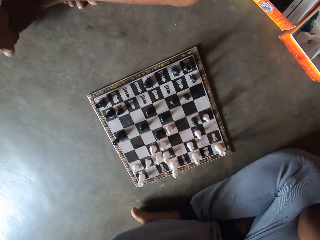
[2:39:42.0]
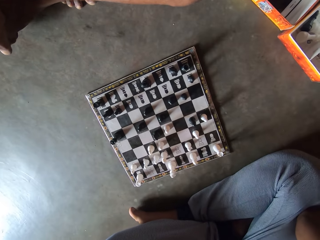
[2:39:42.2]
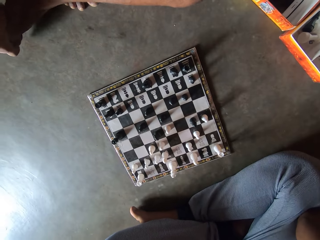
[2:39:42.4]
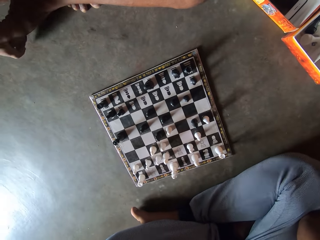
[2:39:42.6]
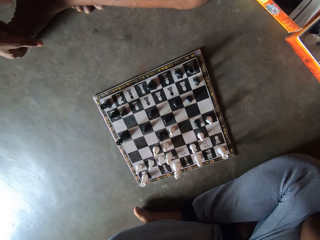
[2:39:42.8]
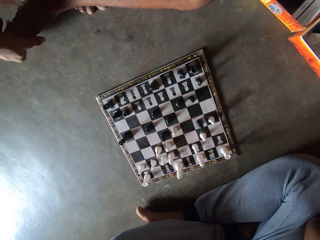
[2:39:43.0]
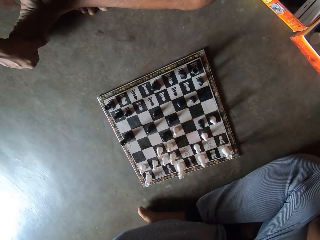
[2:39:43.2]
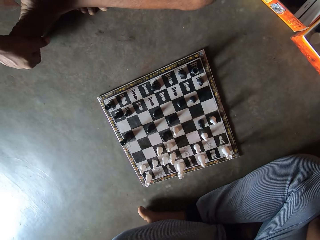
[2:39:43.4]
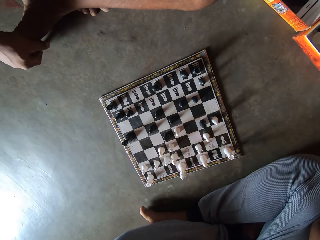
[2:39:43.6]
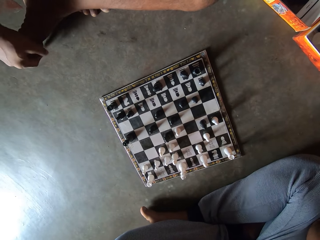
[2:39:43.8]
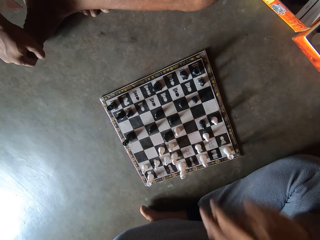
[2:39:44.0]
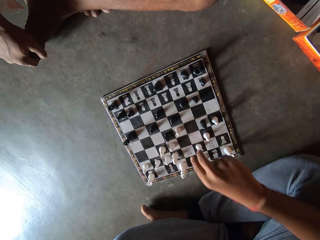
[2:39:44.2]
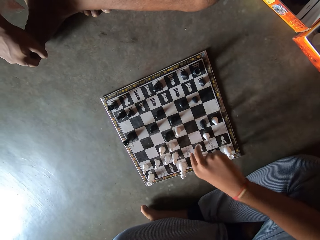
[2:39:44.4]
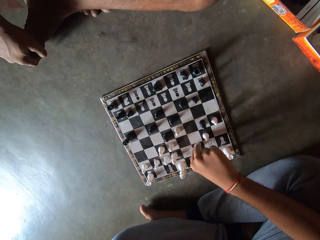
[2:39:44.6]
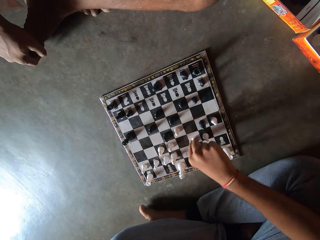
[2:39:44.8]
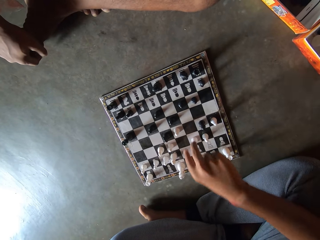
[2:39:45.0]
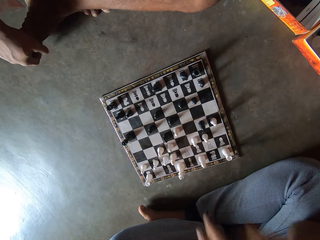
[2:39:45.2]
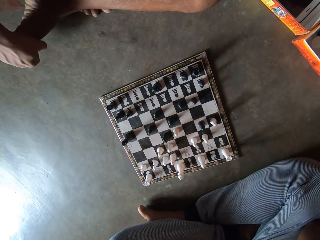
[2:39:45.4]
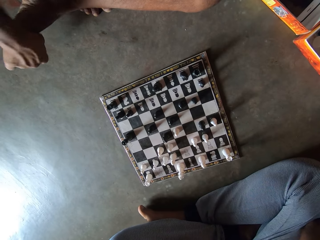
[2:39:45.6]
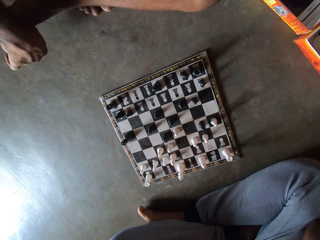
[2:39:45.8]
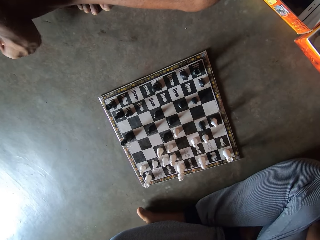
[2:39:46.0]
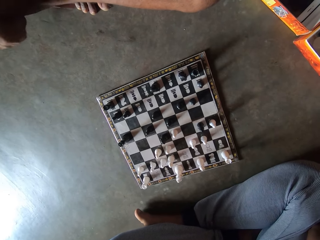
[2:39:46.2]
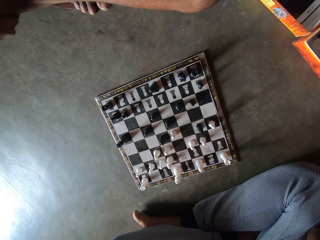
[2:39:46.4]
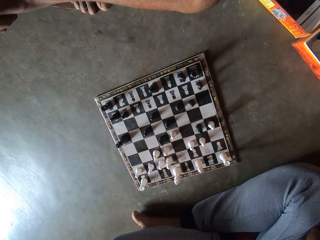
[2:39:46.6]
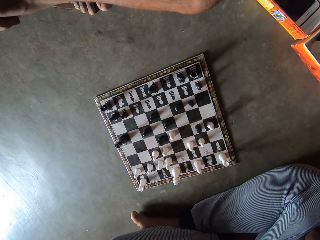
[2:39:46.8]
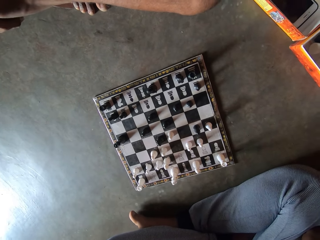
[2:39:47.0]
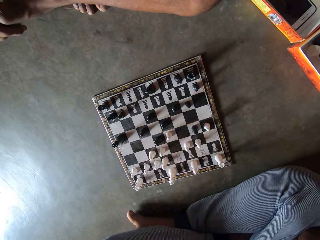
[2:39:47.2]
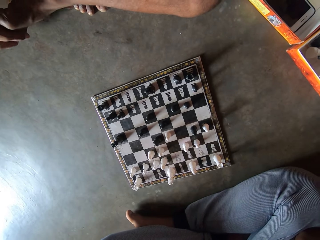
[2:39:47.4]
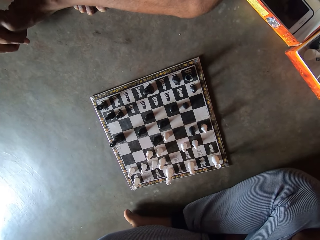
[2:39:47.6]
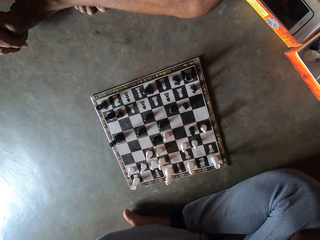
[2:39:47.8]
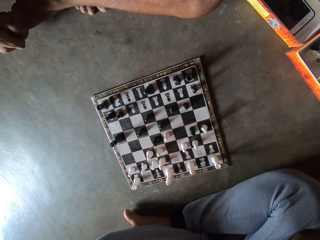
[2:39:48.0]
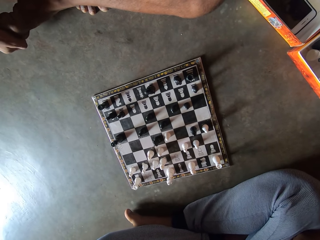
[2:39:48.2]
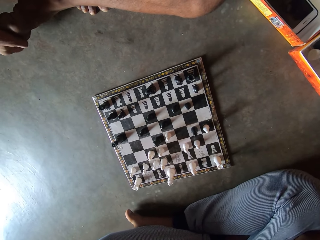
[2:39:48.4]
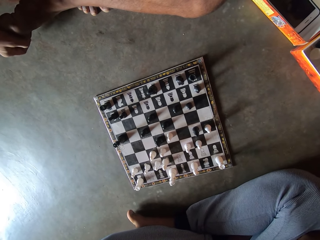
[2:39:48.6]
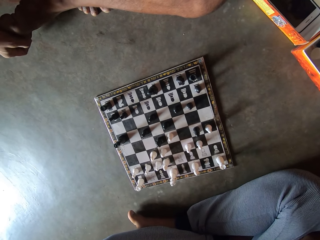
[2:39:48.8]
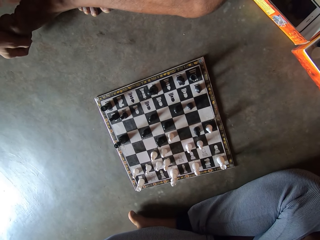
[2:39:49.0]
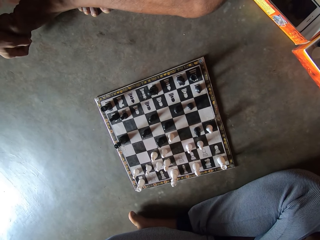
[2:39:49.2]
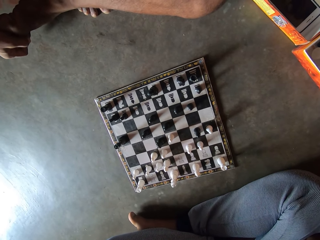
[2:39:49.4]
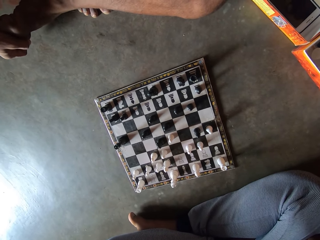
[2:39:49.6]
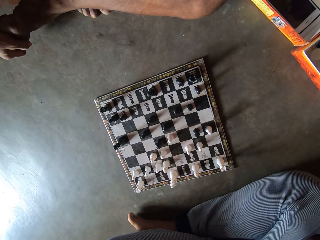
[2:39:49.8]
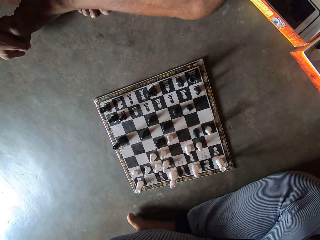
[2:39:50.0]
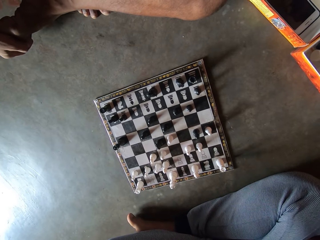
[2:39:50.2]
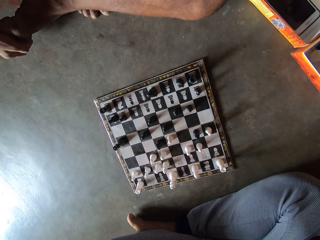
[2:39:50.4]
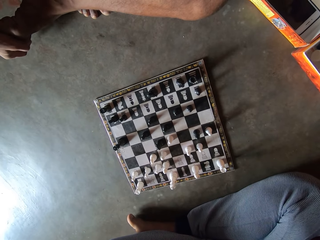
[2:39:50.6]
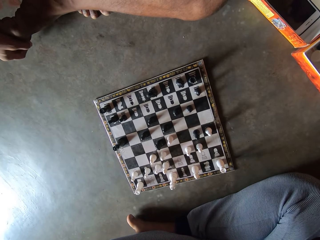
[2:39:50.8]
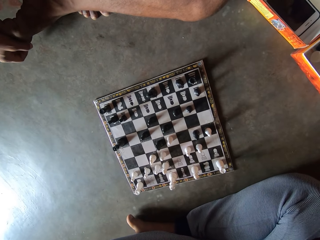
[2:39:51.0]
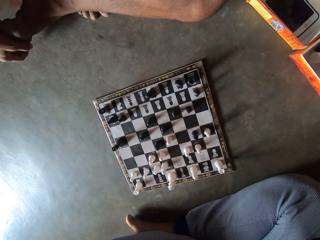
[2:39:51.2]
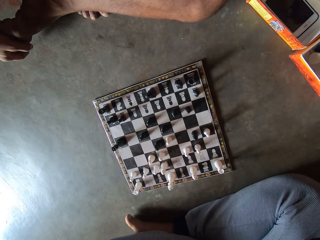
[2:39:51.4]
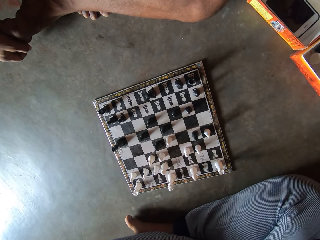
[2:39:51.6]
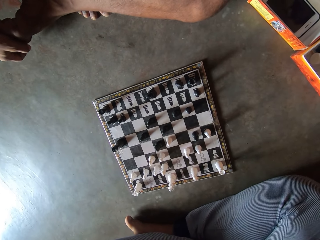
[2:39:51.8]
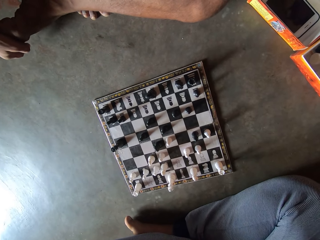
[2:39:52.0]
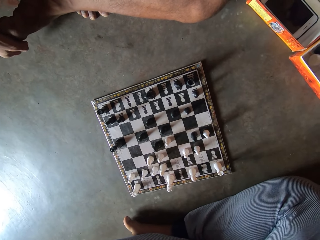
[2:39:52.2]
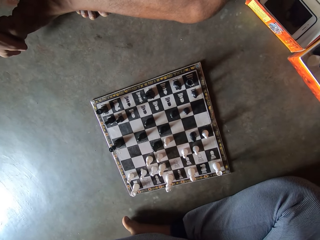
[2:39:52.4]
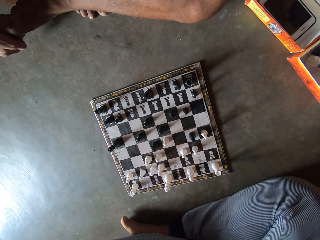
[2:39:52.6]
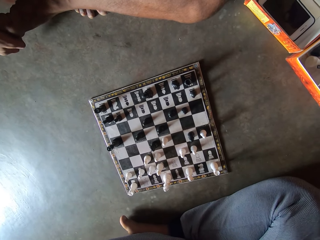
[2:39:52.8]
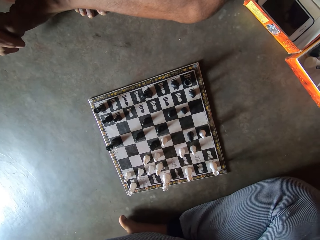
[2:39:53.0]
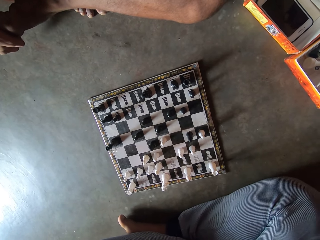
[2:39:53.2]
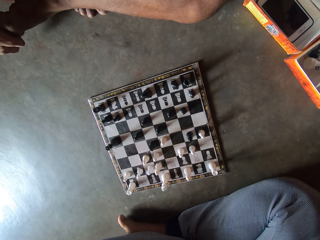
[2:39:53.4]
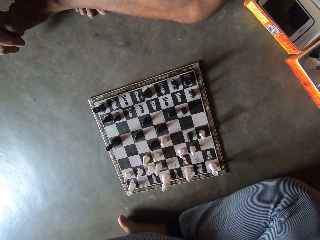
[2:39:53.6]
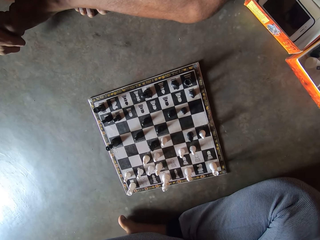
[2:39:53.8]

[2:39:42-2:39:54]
The camera wearer moves another white piece on the chess board on the floor.

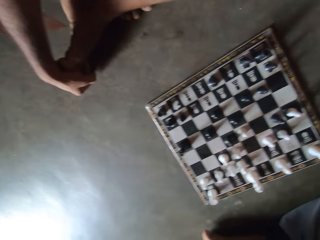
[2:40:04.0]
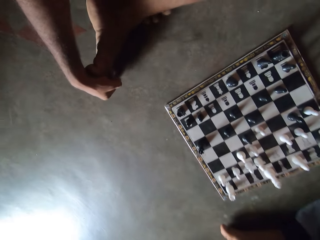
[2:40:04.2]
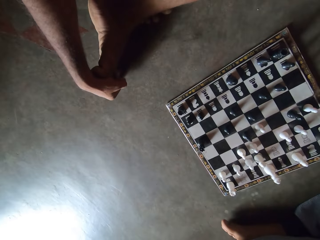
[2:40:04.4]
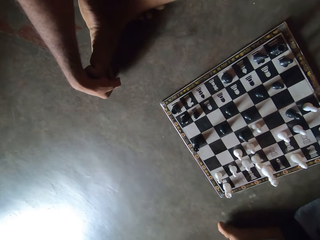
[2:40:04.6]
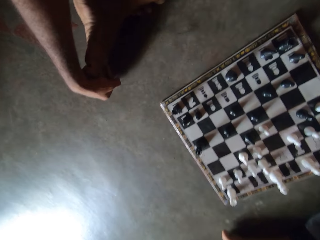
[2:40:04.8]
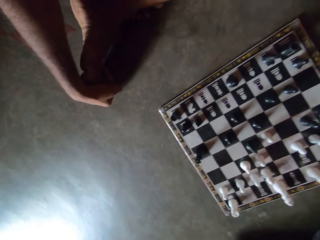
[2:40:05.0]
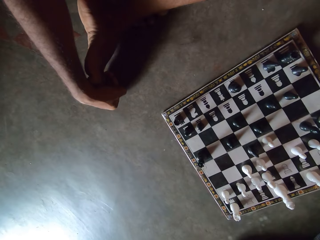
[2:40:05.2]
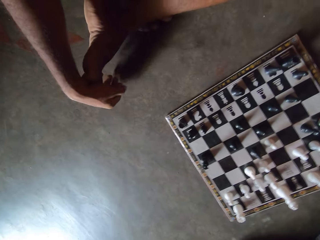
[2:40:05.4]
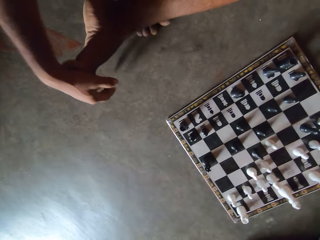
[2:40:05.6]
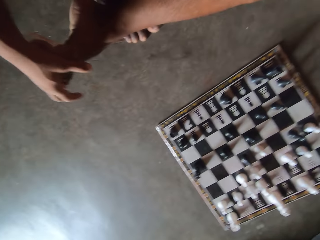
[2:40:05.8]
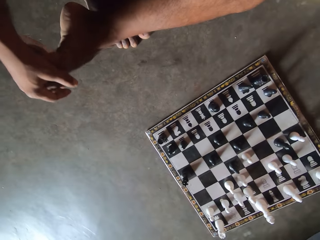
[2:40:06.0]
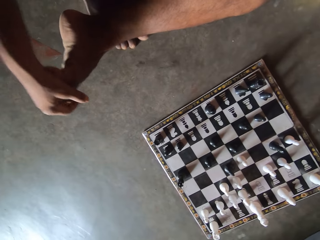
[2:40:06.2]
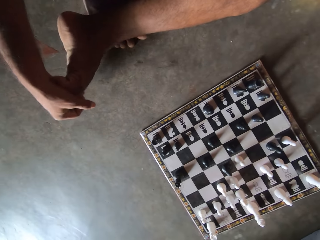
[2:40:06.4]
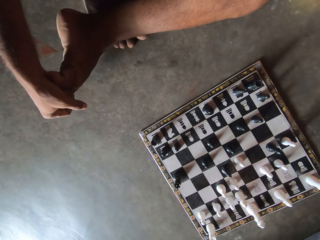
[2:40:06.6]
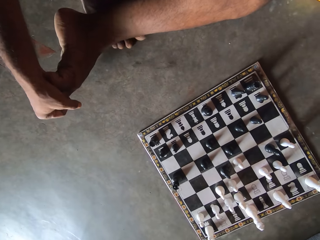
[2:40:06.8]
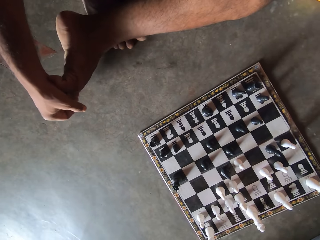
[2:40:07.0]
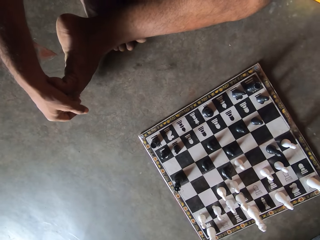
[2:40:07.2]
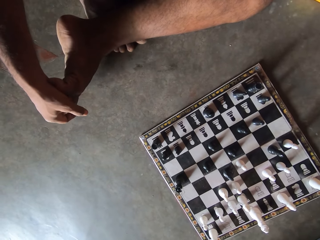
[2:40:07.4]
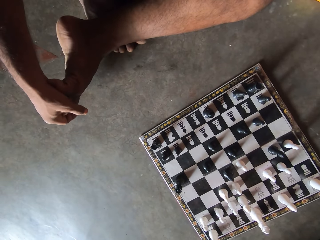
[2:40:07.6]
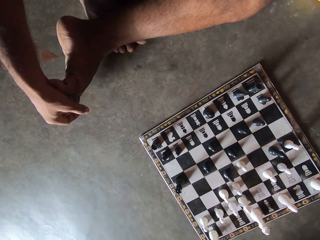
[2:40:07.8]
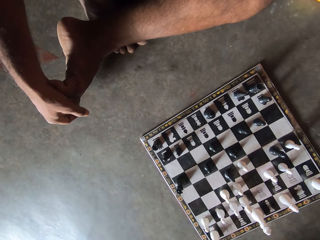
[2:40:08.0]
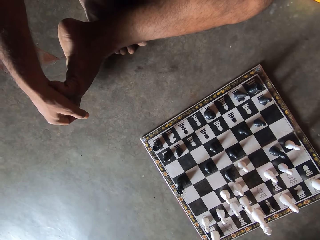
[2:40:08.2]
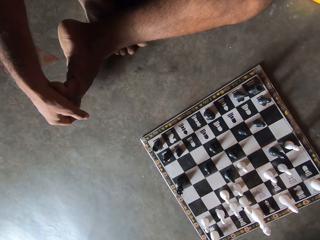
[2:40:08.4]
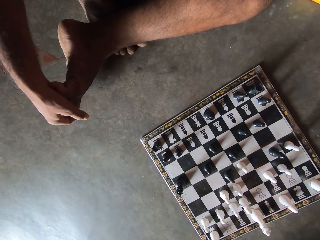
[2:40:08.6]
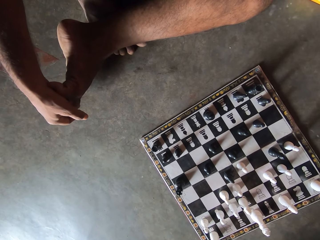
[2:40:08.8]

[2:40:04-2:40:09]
The camera wearer bends his head closer to the chess board.

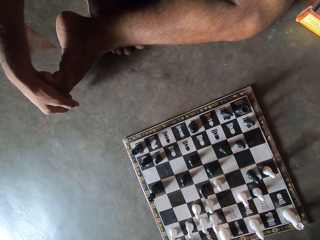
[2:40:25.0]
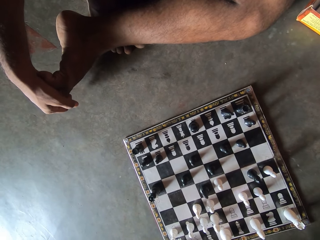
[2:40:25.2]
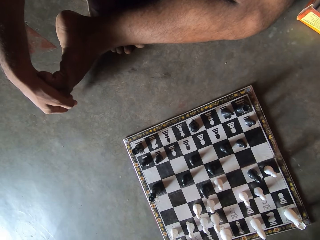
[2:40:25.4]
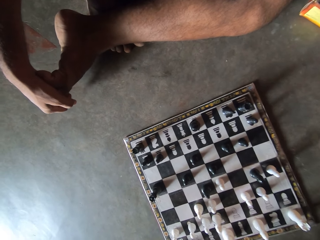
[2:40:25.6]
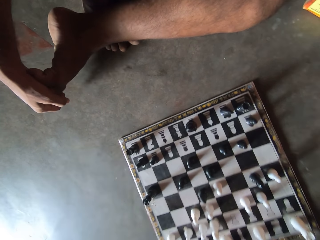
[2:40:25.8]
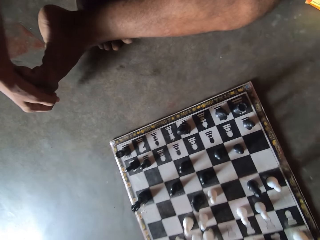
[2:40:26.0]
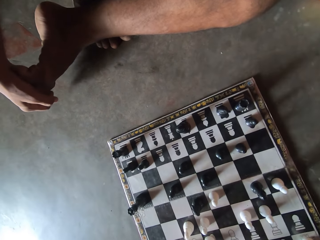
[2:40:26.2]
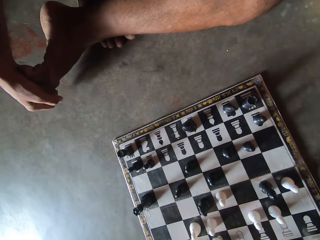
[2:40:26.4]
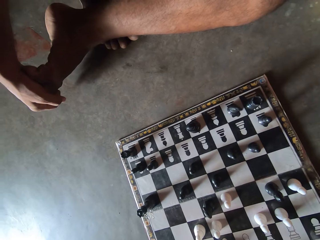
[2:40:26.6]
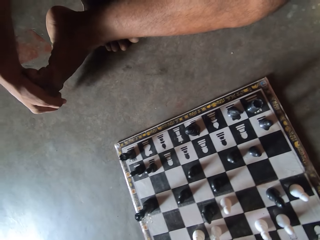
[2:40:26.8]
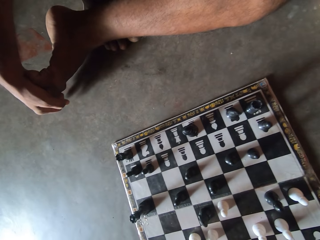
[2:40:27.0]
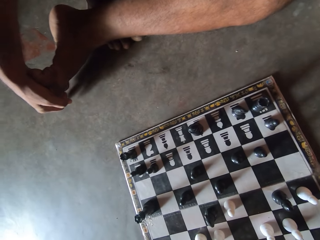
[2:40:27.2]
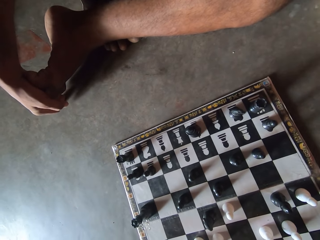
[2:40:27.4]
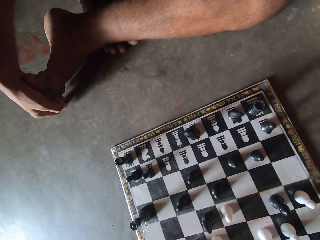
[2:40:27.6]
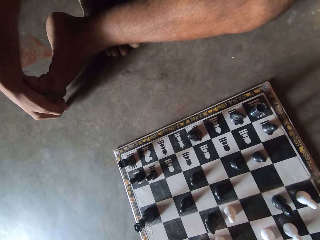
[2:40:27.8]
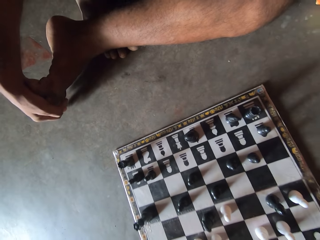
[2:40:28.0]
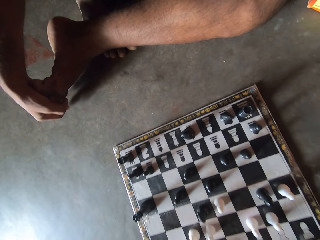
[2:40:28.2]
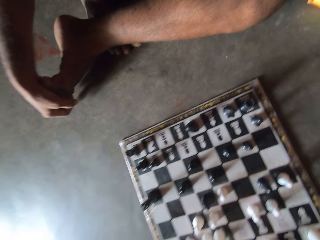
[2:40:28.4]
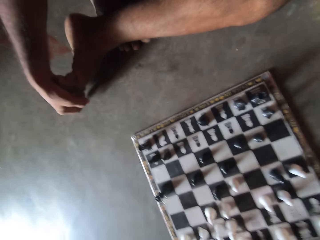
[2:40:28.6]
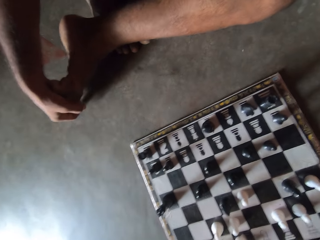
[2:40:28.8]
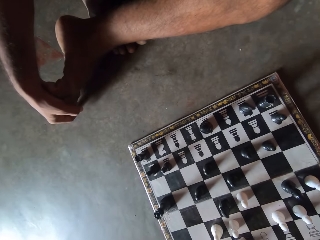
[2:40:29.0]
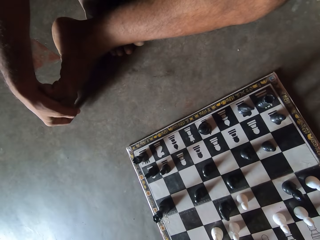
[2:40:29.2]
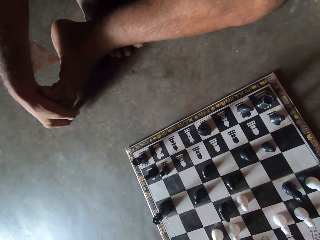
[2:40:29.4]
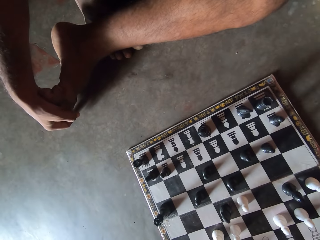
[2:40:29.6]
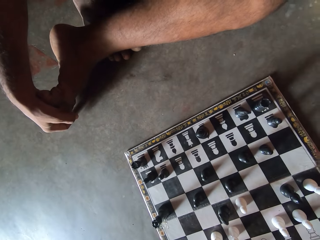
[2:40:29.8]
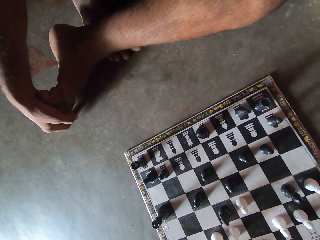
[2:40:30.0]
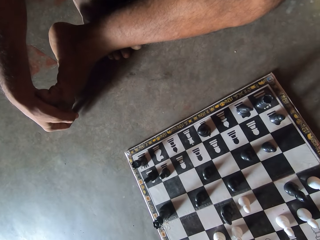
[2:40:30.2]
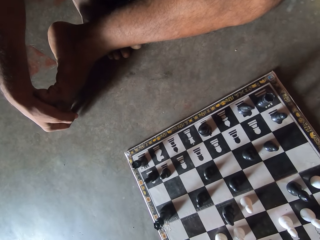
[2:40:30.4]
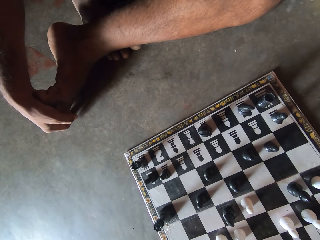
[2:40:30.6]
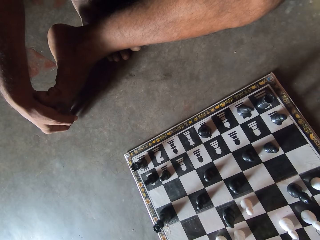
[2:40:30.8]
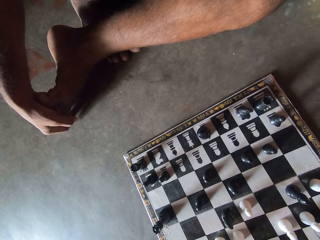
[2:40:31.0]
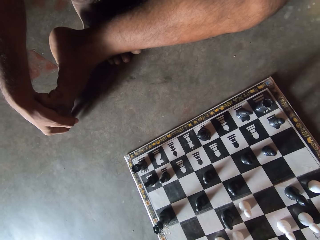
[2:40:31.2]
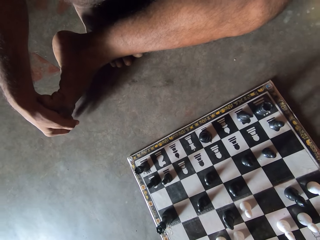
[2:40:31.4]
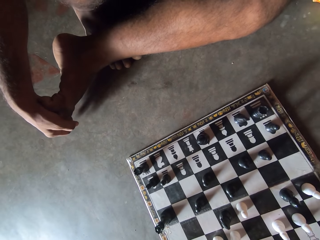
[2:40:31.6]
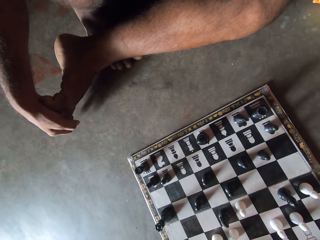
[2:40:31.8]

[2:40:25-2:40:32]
The camera wearer looks at the chess board closely.
